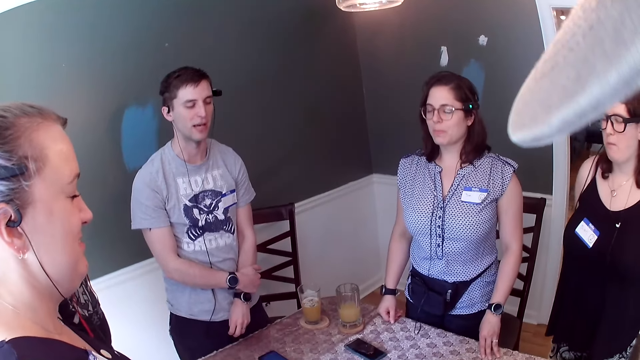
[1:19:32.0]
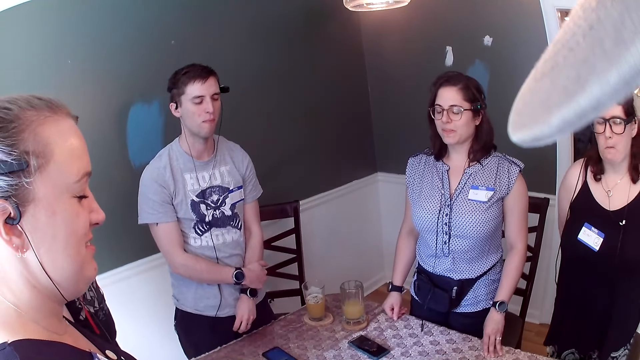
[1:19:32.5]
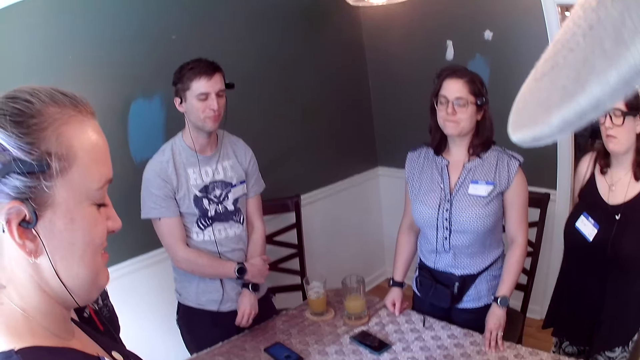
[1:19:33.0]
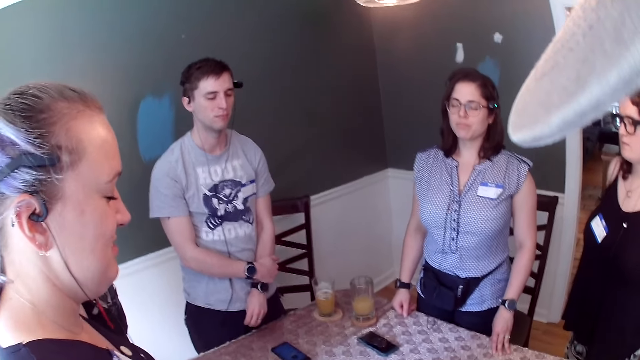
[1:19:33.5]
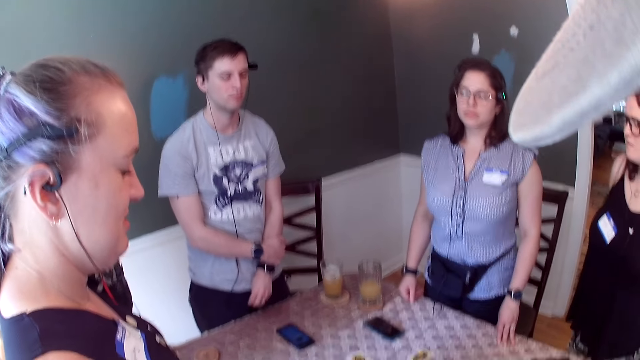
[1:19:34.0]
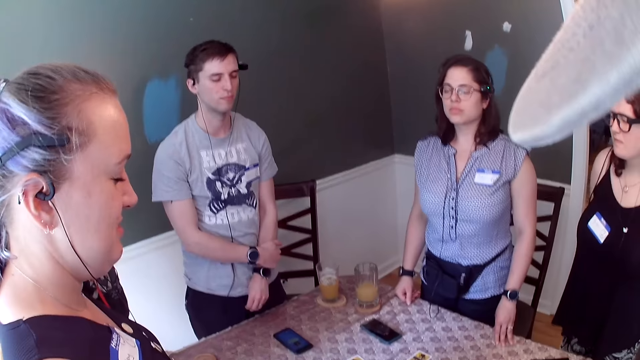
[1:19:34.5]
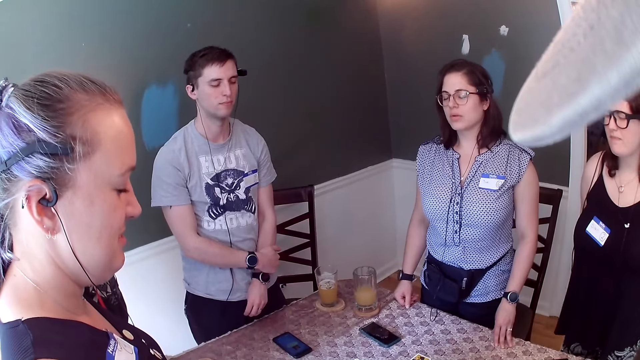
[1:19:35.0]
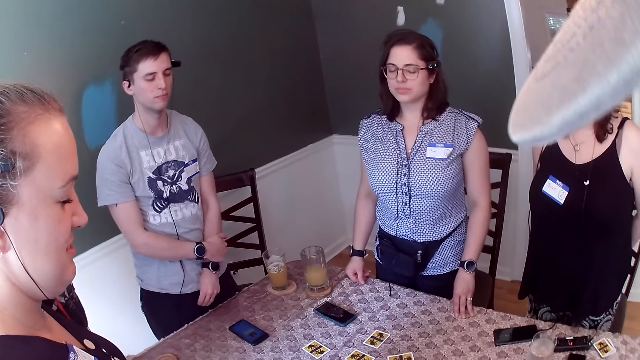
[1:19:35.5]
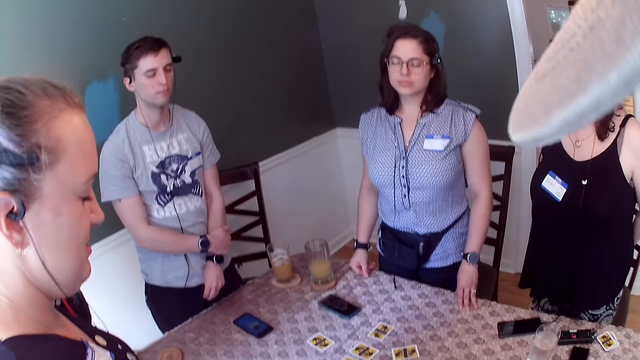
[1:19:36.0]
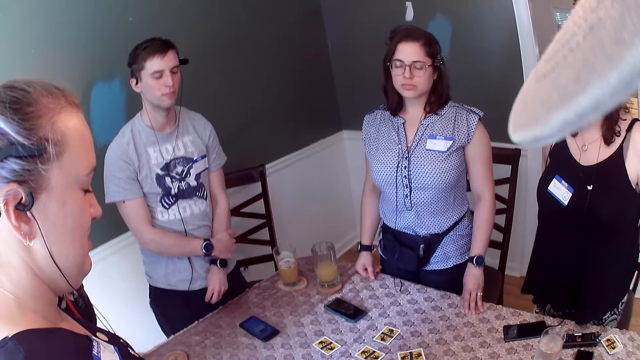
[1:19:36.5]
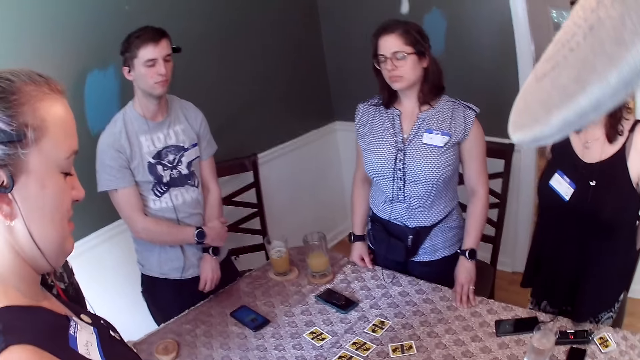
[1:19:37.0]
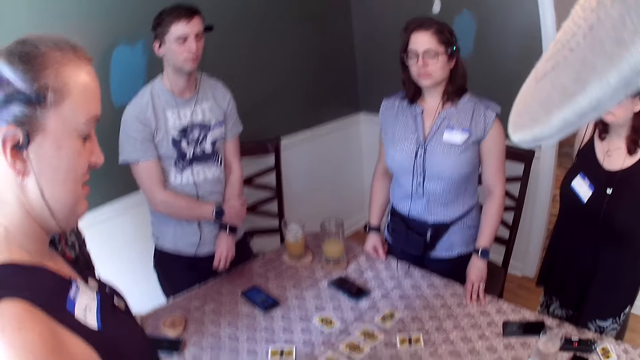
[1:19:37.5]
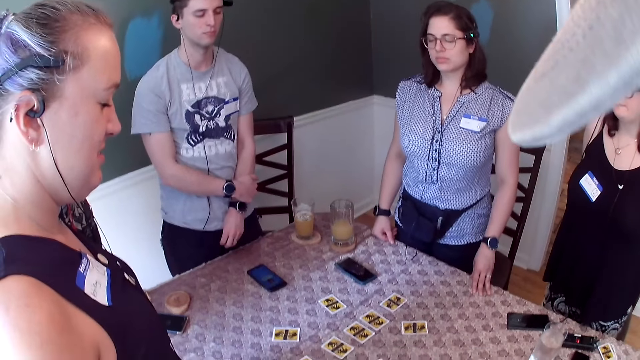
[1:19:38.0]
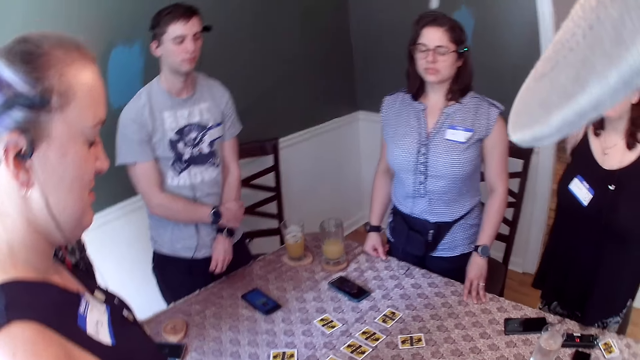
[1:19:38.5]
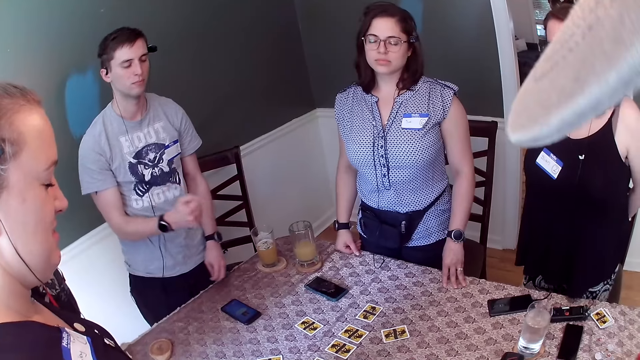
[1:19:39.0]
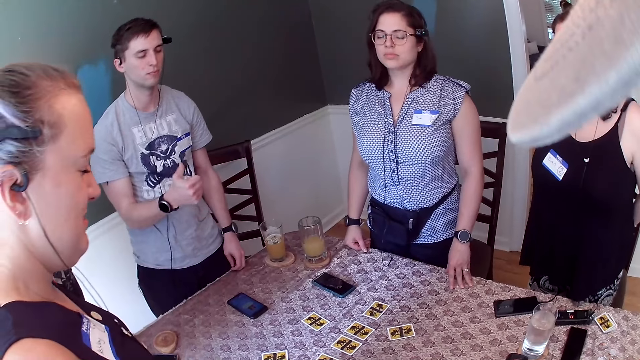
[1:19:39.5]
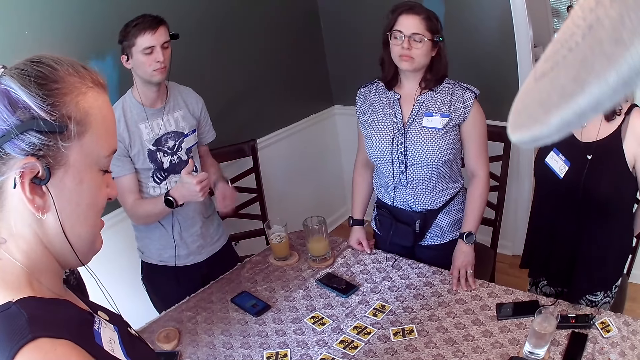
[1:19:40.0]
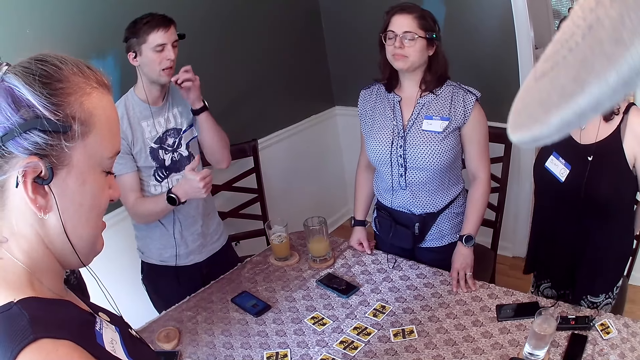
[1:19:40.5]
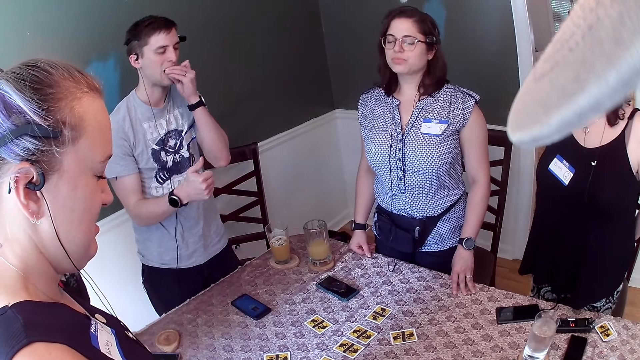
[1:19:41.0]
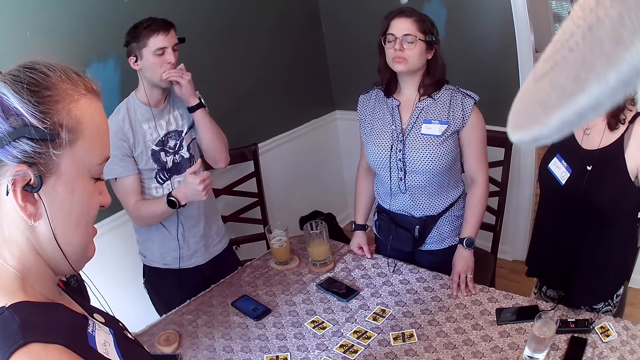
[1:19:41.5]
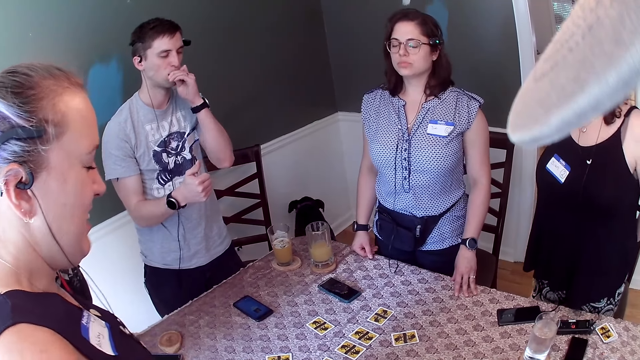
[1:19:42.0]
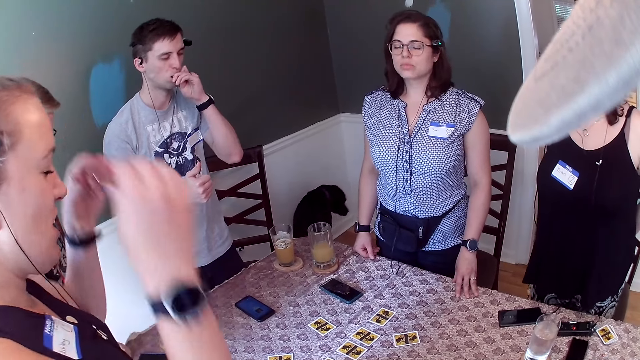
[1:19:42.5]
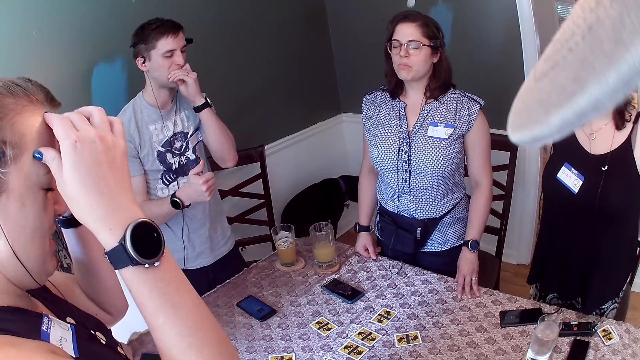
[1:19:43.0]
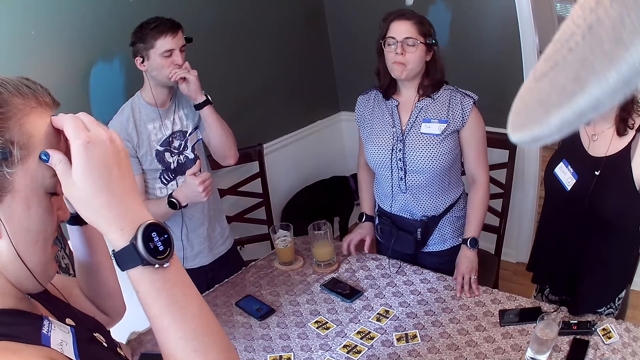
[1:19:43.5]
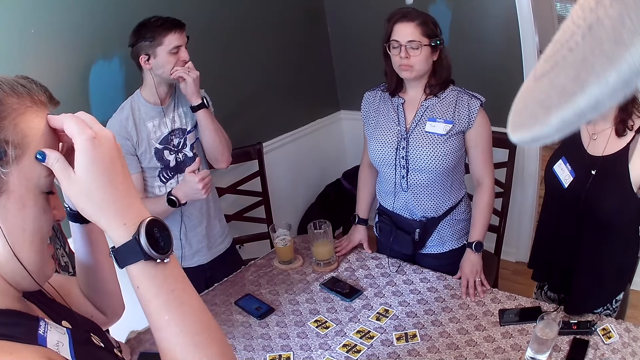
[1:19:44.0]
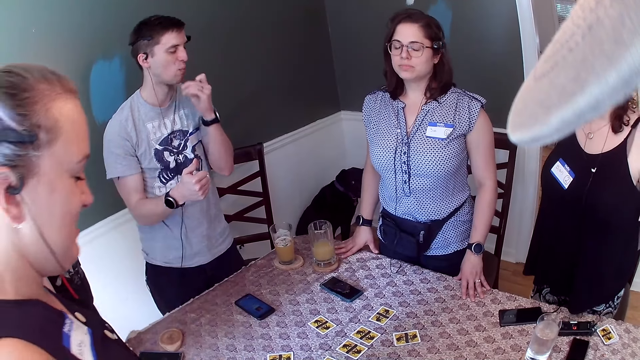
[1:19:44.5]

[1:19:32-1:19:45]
A man puts the cookie in his left hand into his mouth.

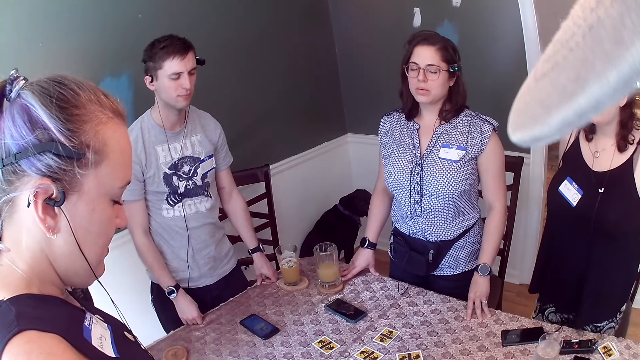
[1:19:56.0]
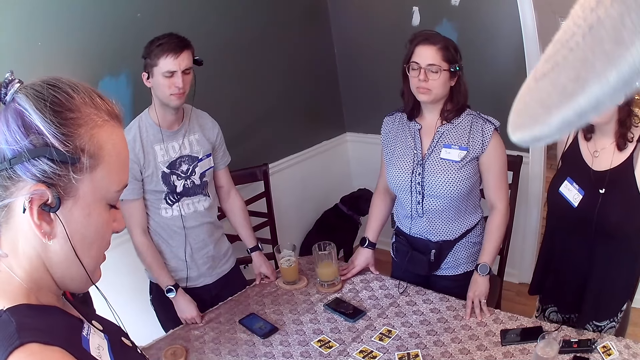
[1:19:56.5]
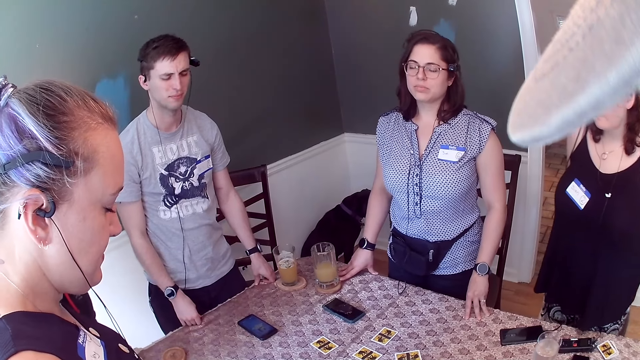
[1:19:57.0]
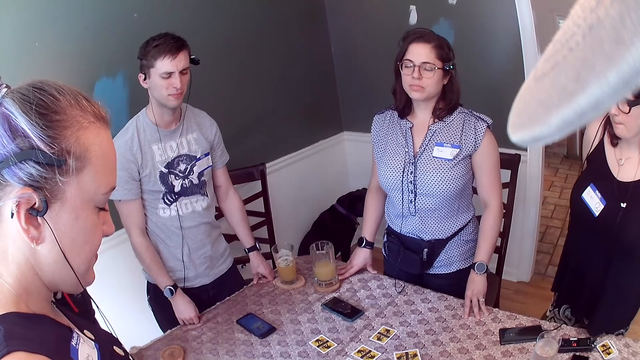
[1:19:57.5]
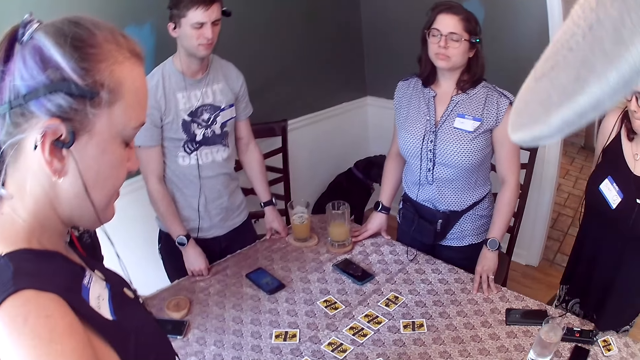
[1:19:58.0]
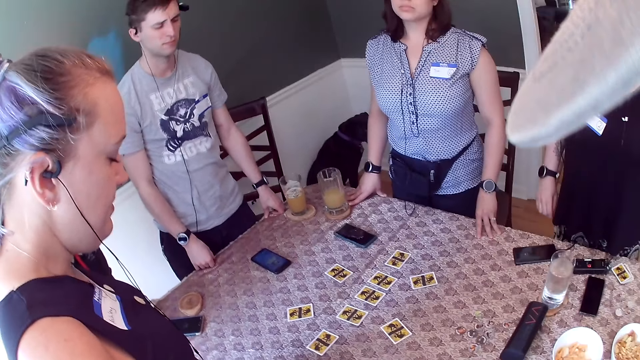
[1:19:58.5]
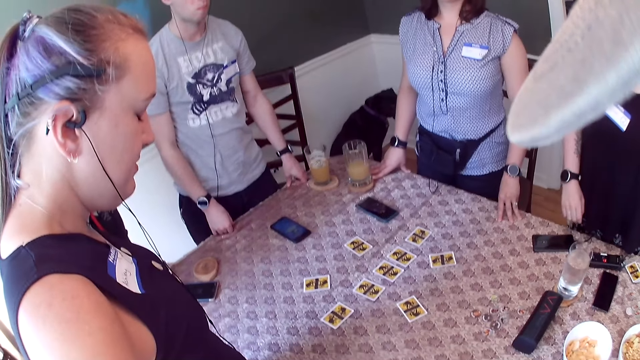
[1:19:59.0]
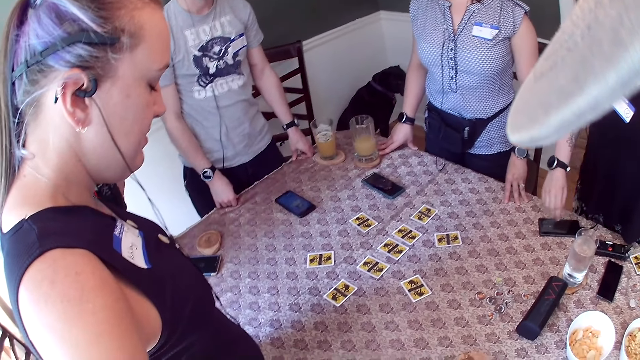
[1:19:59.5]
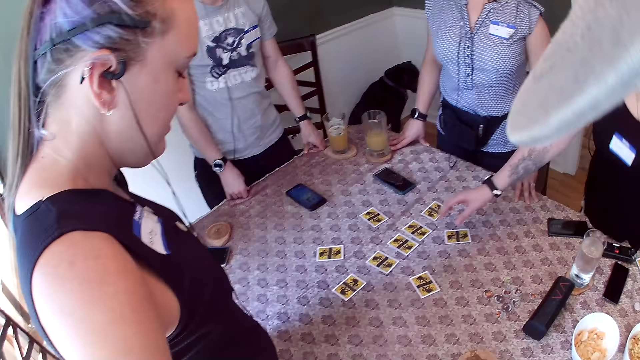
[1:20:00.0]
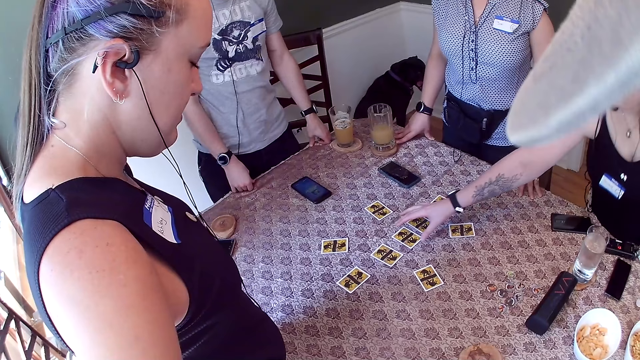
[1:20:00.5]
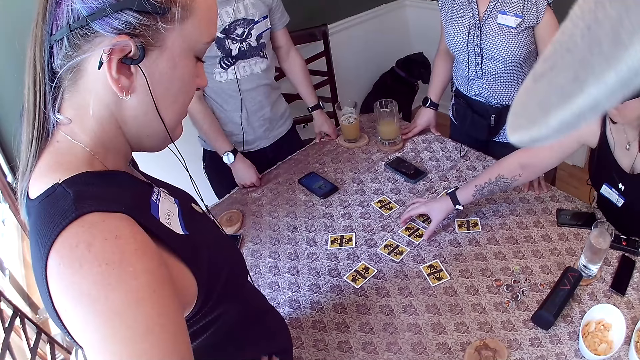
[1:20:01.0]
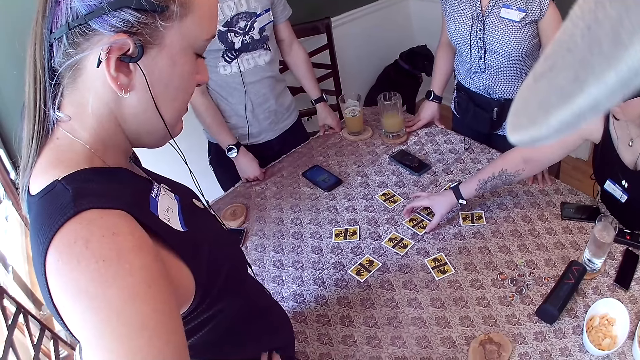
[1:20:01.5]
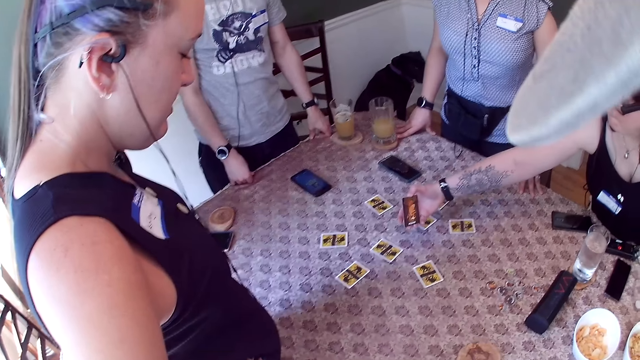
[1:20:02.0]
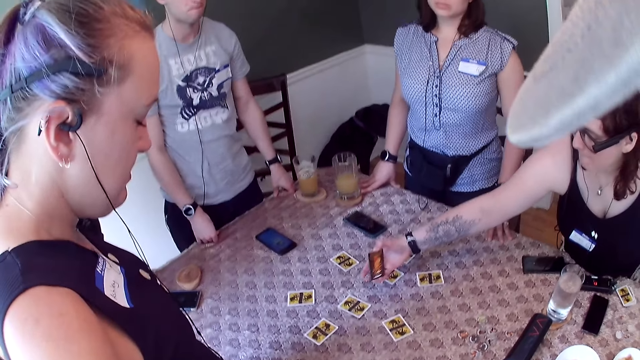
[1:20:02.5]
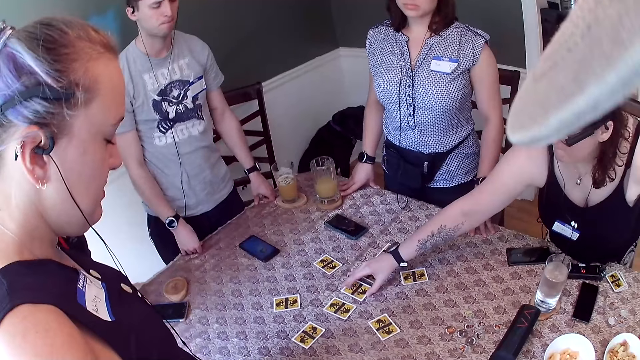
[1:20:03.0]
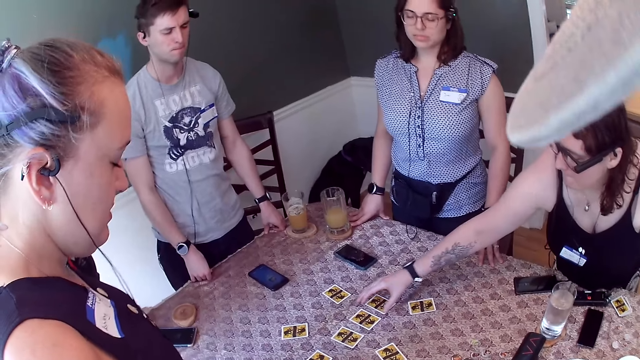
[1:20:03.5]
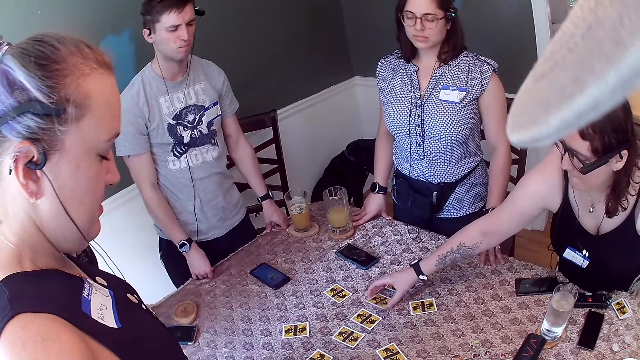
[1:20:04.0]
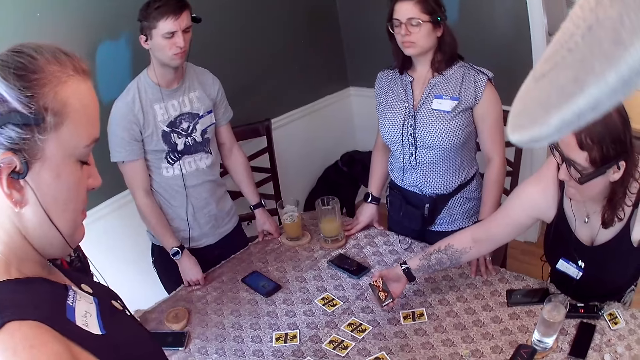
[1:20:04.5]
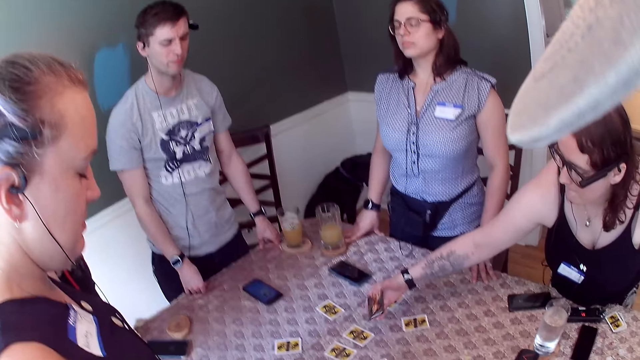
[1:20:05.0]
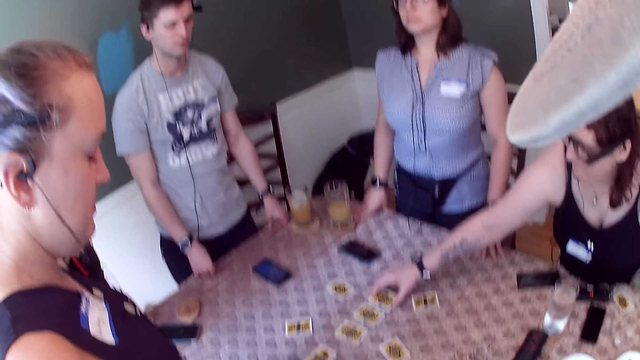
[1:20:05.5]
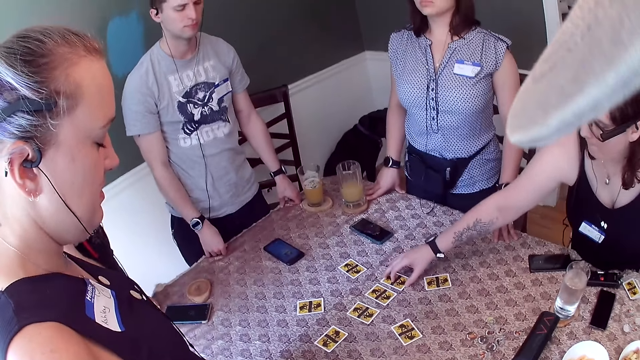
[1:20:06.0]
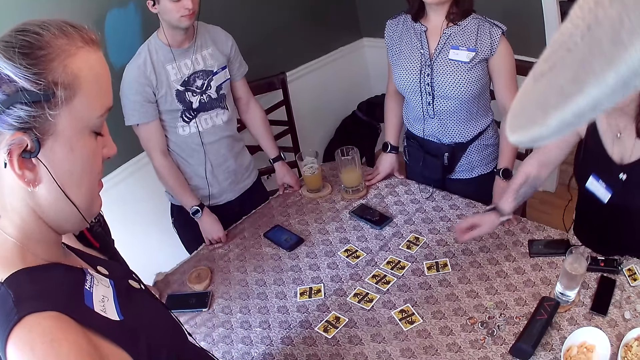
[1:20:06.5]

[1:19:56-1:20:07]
A woman picks a card from the table with her right hand. The woman drops the card on the table with her right hand. The woman picks a card from the table with her right hand. The woman drops the card on the table with her right hand.
